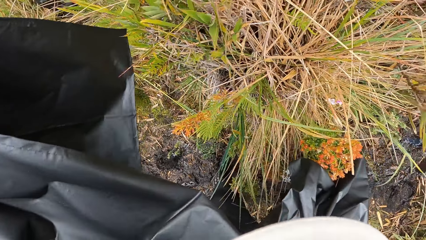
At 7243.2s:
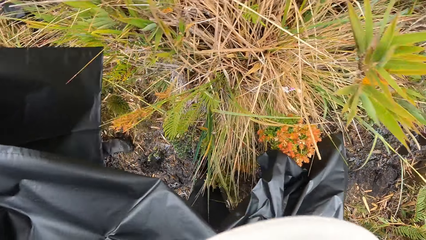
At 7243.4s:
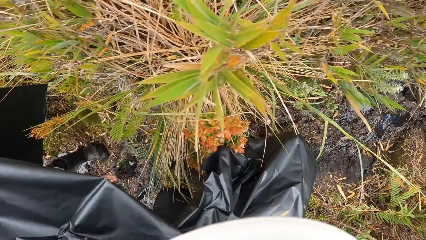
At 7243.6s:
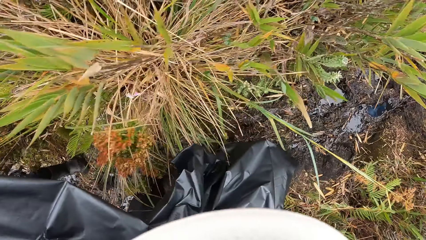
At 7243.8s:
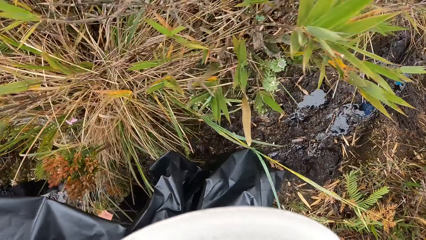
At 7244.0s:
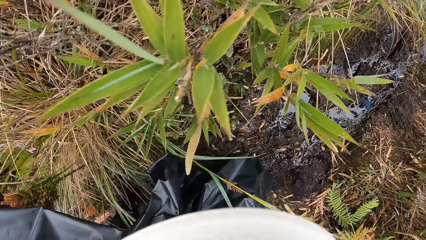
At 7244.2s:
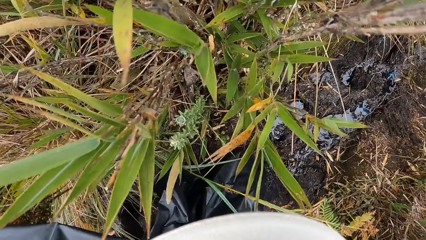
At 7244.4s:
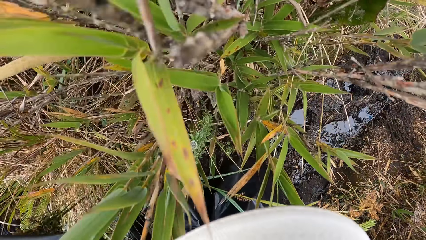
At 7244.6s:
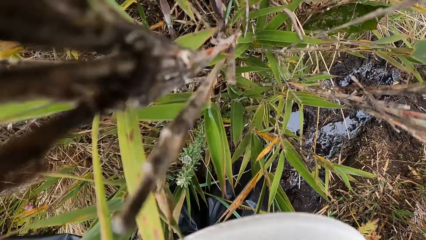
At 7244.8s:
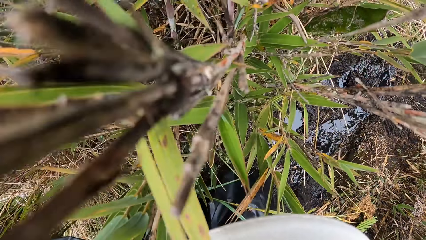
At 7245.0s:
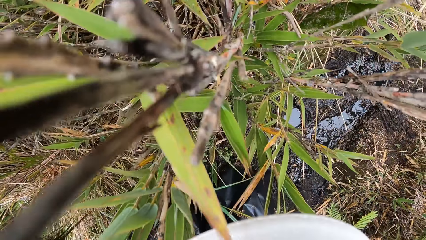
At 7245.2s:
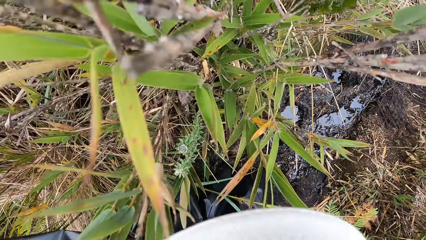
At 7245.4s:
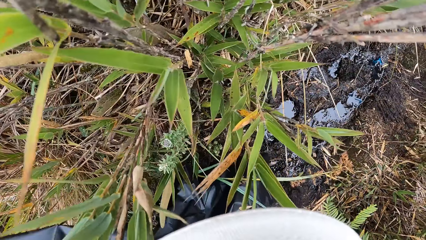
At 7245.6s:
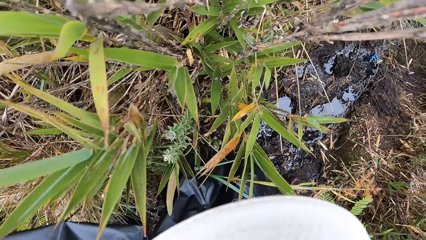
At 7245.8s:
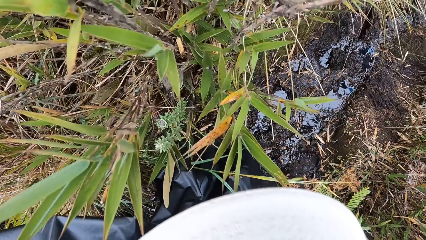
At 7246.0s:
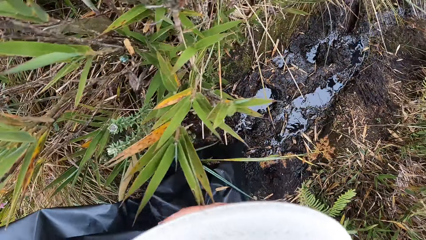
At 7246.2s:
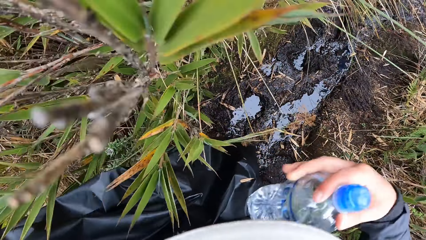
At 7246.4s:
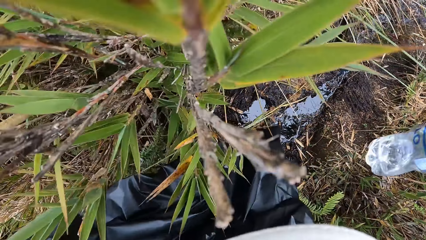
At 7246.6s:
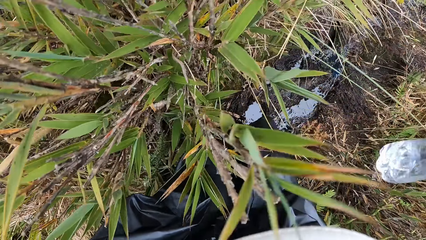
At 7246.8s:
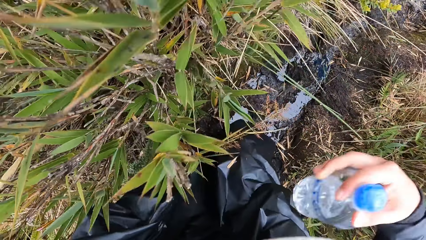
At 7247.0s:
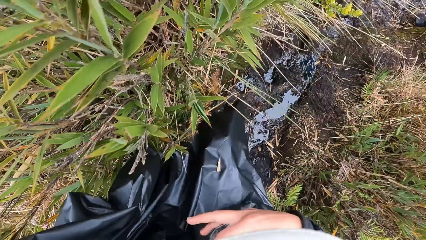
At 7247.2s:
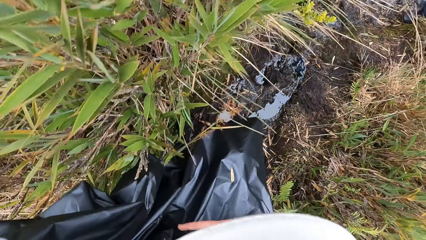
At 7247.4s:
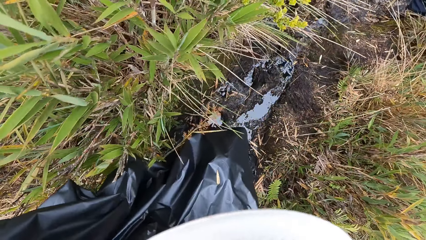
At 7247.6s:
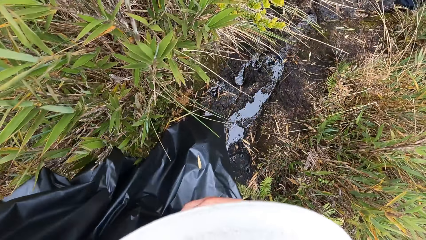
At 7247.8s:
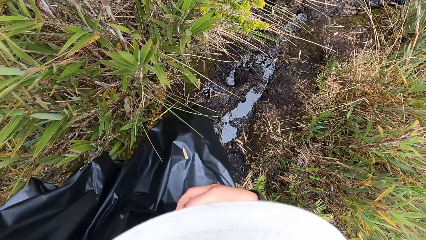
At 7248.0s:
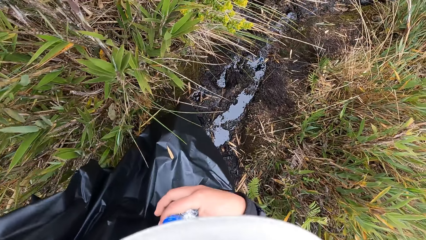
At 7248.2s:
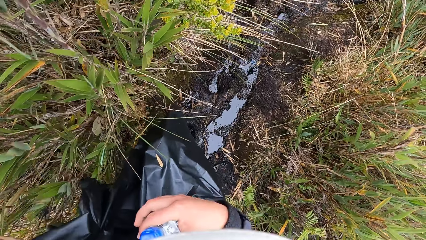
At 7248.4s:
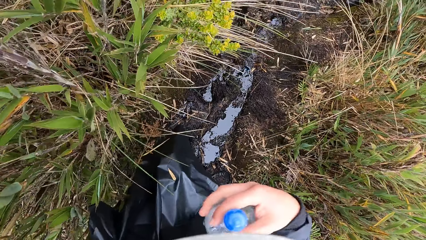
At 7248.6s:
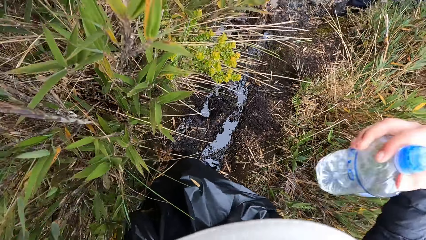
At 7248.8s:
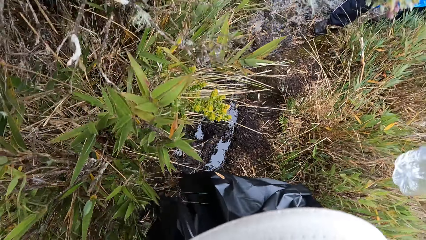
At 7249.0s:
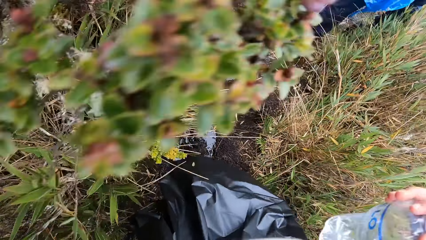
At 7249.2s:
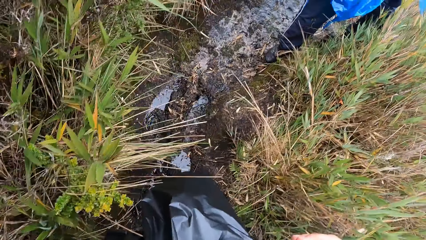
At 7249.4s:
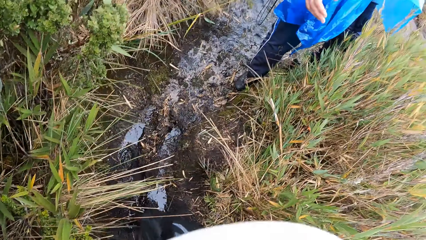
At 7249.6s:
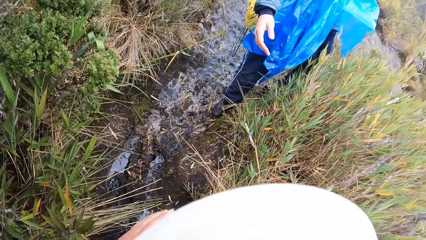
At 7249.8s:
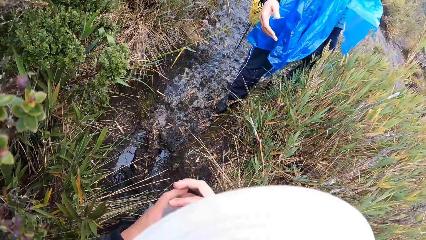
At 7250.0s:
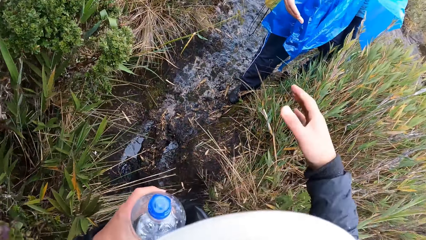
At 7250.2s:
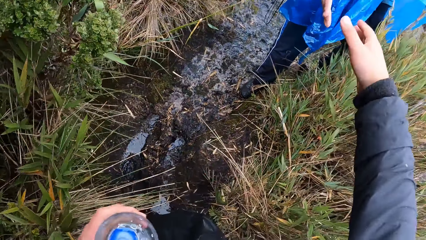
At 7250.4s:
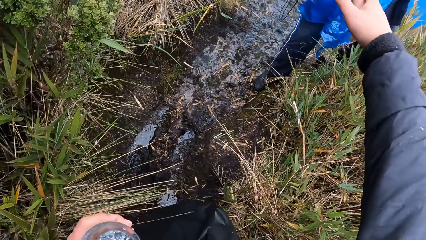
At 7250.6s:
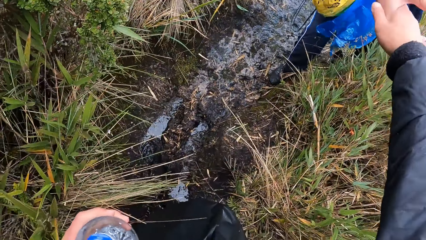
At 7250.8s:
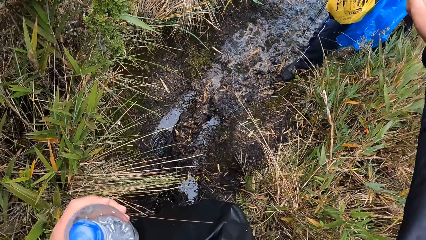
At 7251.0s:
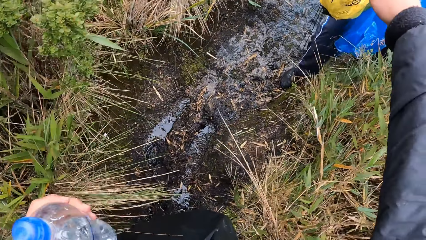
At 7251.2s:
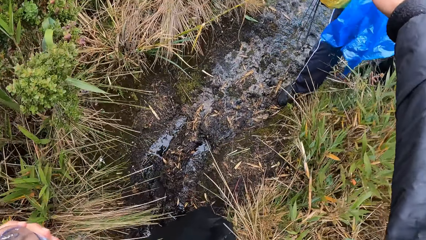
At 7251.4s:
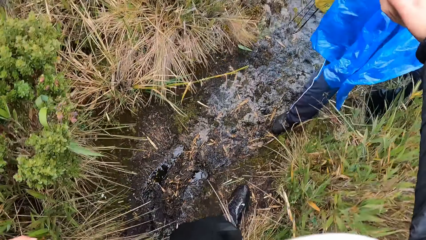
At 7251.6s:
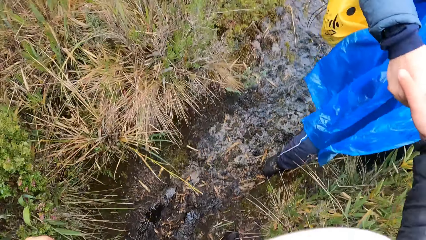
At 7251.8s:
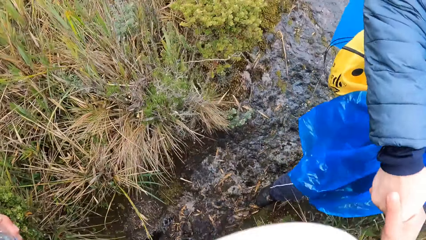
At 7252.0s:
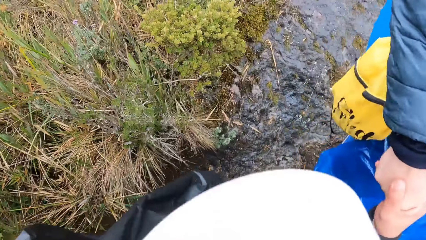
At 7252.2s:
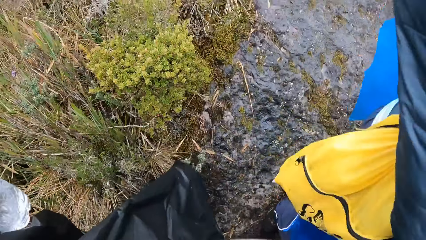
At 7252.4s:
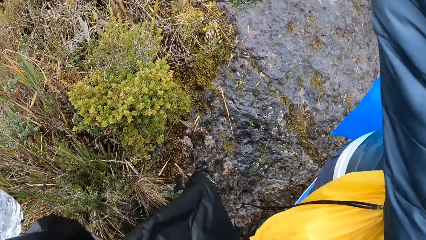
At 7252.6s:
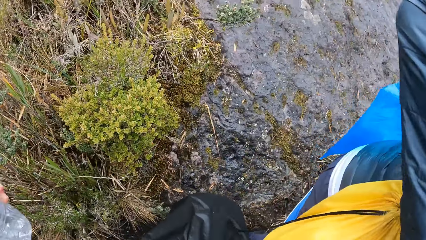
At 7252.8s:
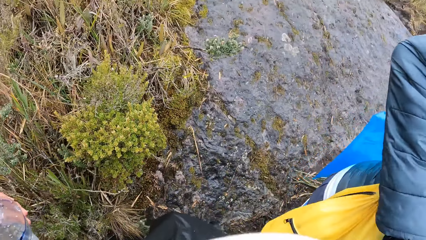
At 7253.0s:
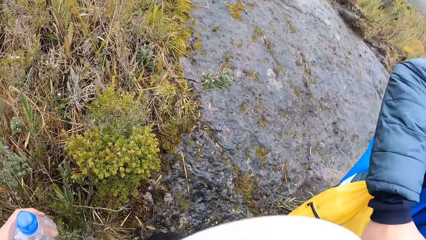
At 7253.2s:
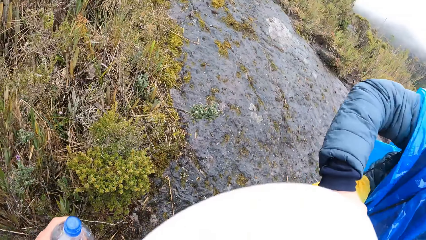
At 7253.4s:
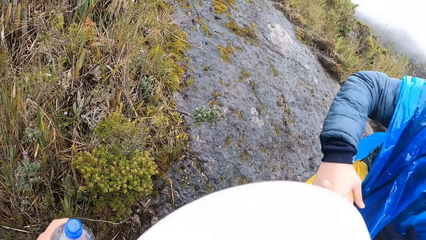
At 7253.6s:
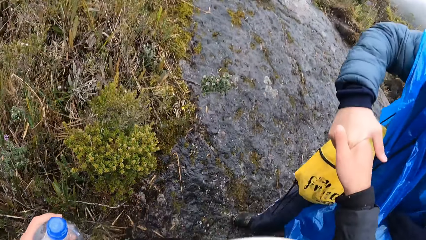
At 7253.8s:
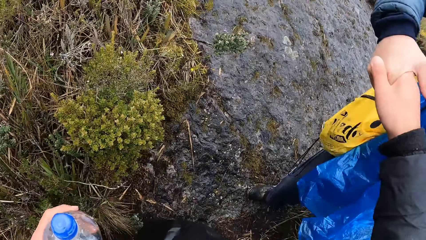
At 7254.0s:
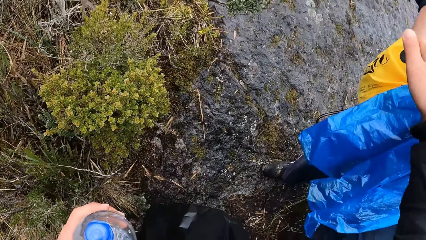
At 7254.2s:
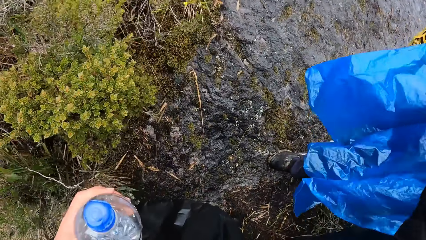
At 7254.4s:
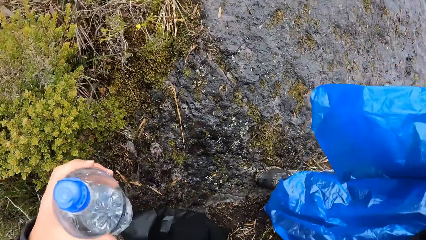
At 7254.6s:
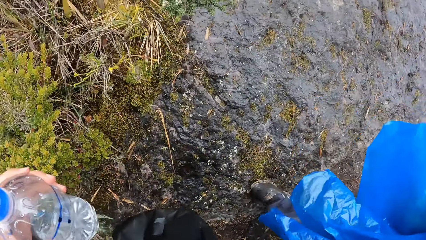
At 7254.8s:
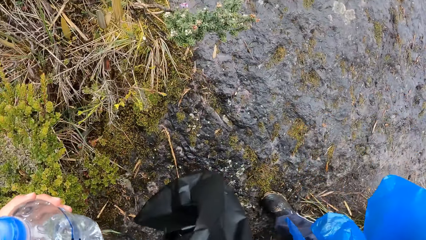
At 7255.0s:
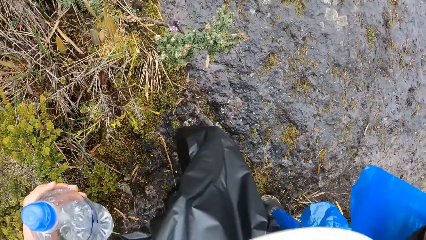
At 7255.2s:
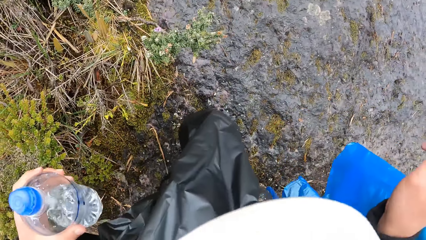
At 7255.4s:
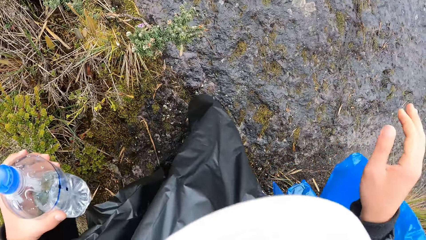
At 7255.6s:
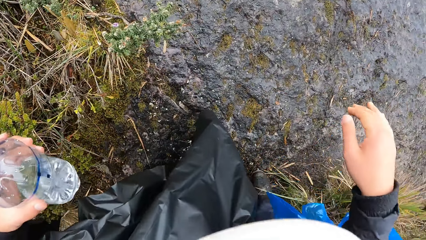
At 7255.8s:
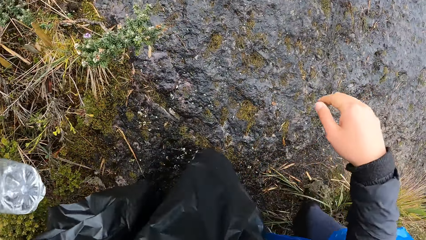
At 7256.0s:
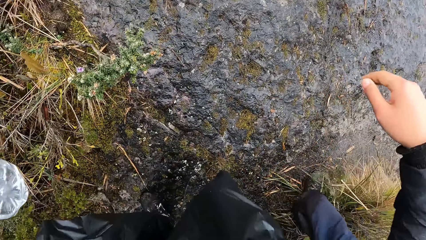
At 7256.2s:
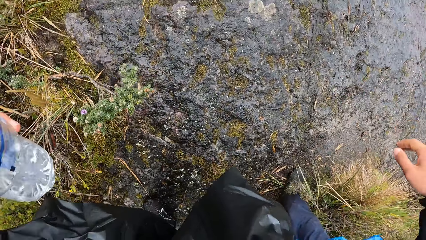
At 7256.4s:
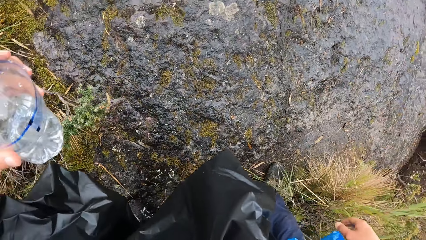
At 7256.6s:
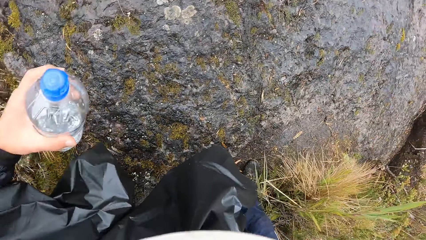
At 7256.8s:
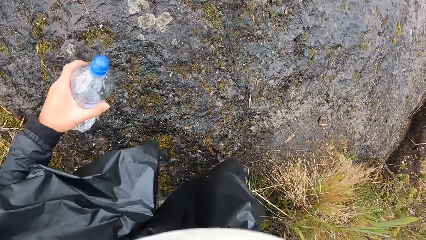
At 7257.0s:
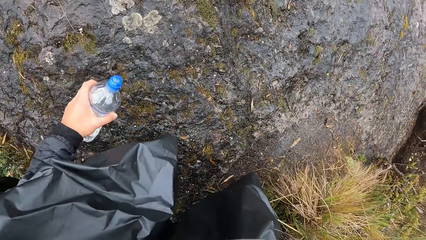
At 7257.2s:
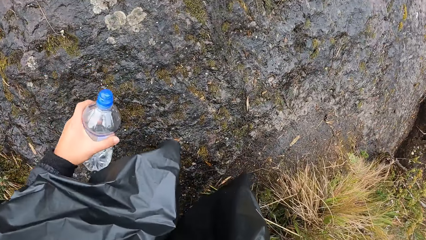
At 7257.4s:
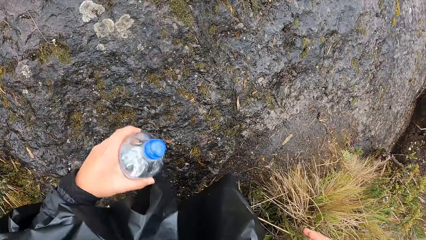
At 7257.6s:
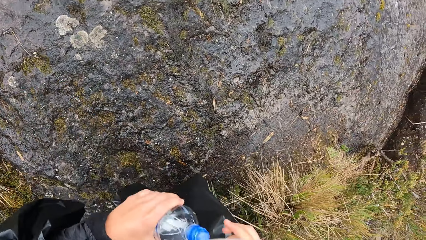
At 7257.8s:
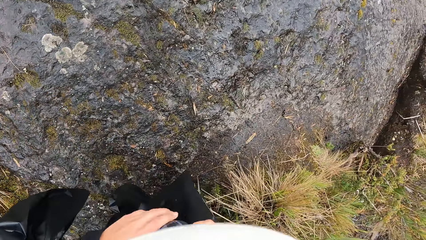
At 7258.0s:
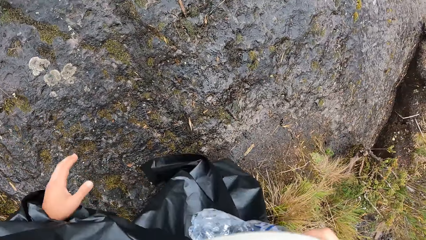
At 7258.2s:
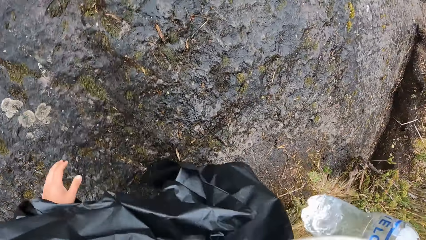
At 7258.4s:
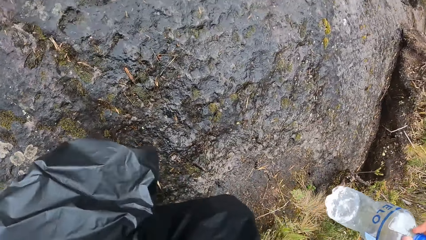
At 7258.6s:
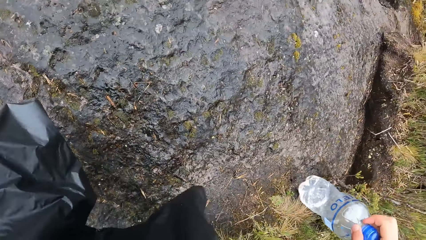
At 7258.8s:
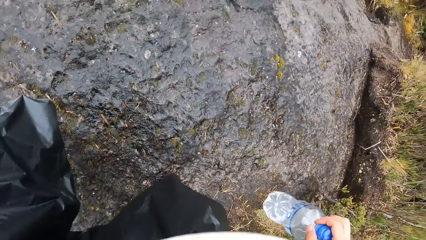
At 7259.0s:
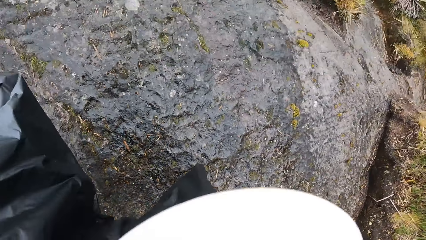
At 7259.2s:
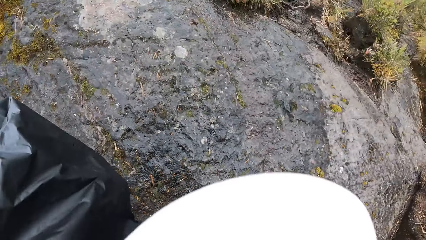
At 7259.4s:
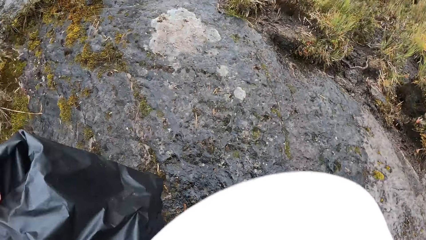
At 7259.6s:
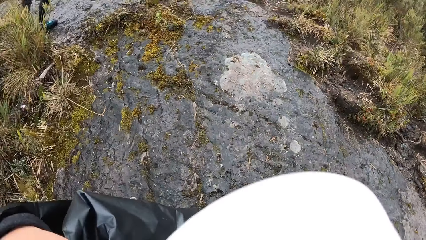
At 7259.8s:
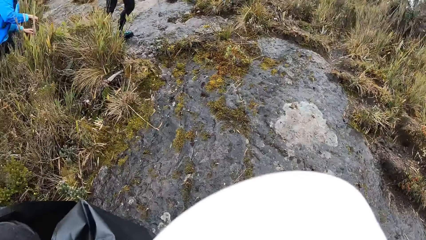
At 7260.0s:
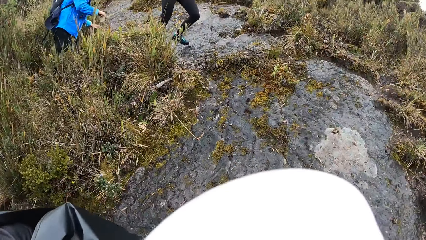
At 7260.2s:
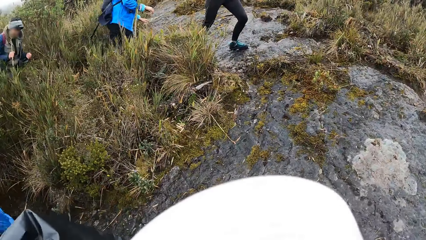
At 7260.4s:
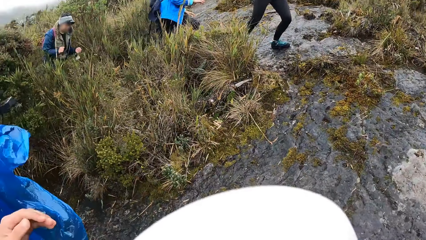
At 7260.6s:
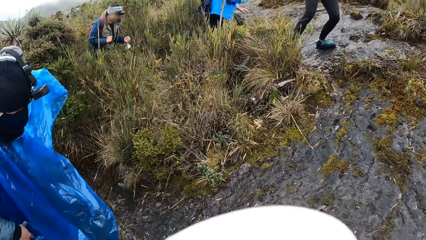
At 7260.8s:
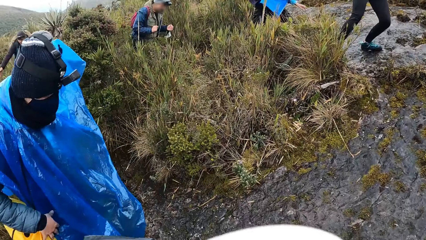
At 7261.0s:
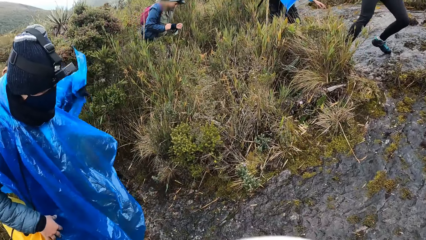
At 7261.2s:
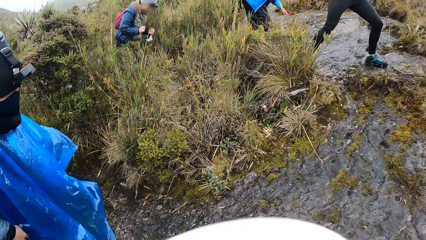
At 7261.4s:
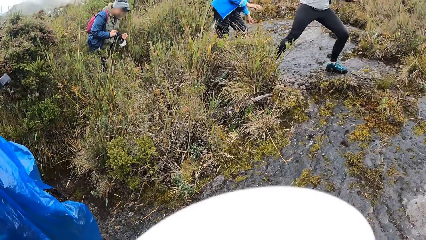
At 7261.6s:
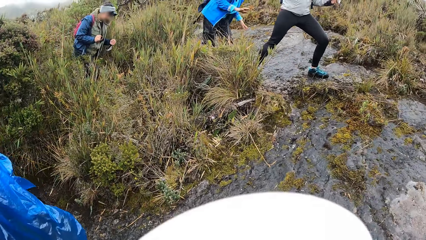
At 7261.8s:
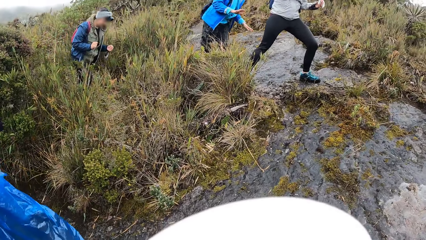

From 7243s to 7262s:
The camera wearer passes the water bottle from their right hand to their left hand. The woman pulls the camera wearer out of the mud with her right hand. The camera wearer stretches their hand. They hold the water bottle with the left hand. They walk in the field, pass the water bottle from their left hand to their right hand, and interact with the woman on the rocky path in the forest. They walk in the field. The group of people walk through the muddy path in the forest.
